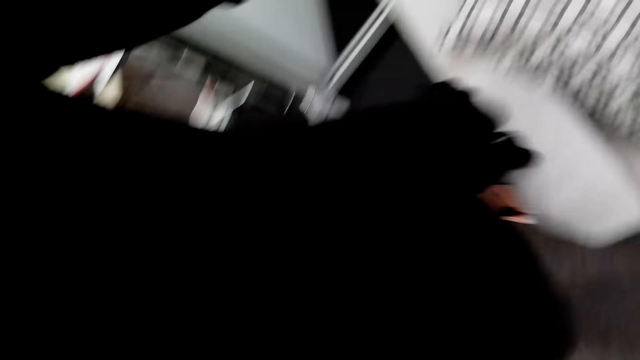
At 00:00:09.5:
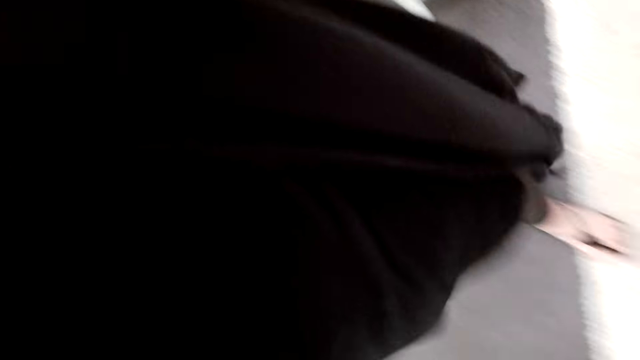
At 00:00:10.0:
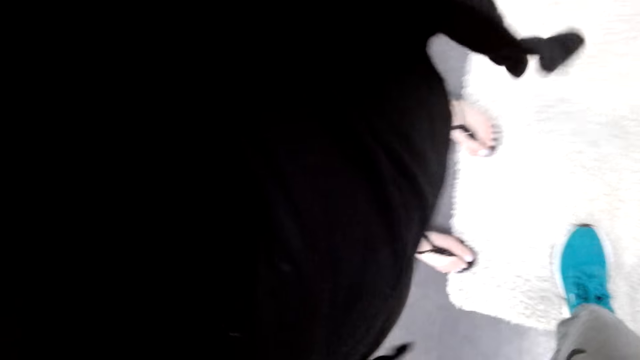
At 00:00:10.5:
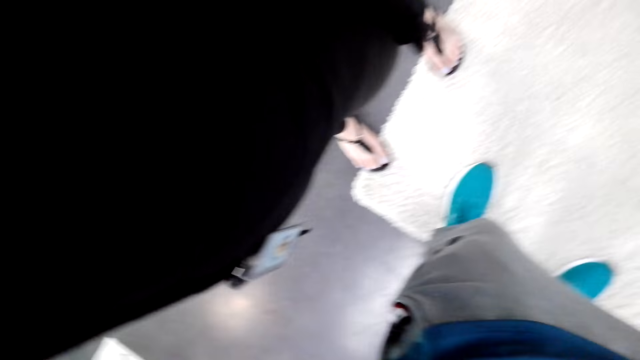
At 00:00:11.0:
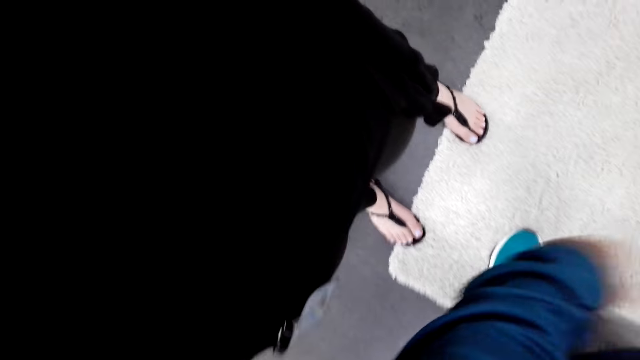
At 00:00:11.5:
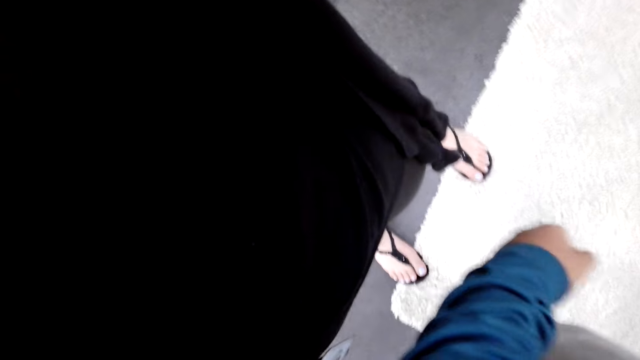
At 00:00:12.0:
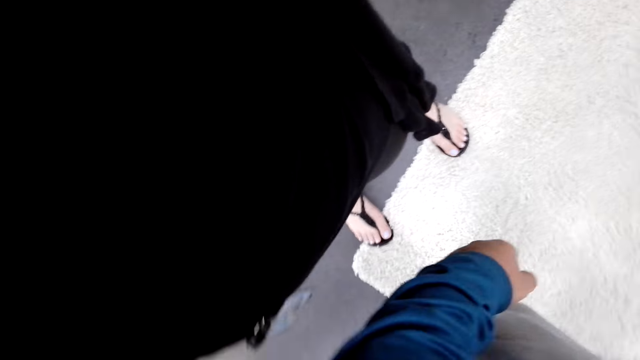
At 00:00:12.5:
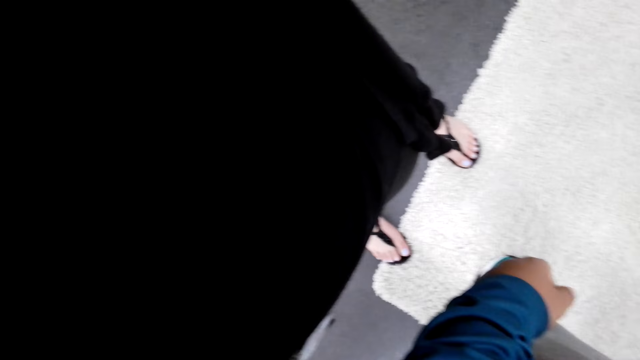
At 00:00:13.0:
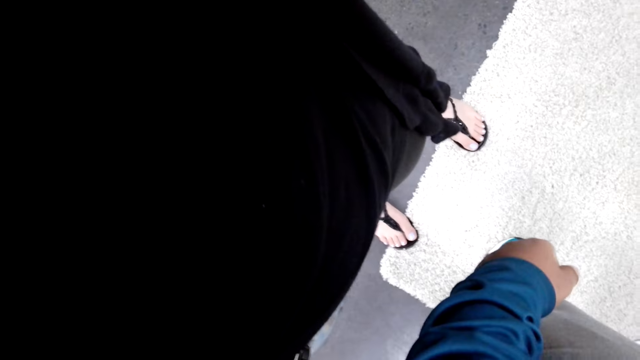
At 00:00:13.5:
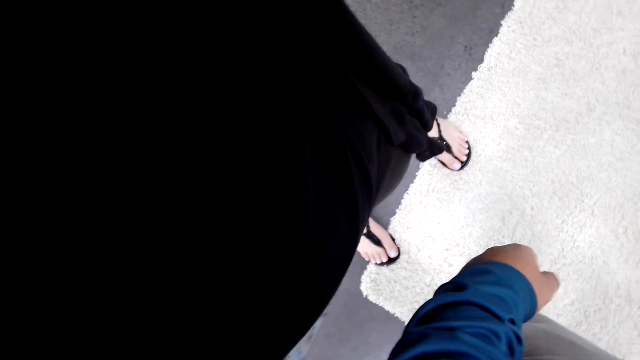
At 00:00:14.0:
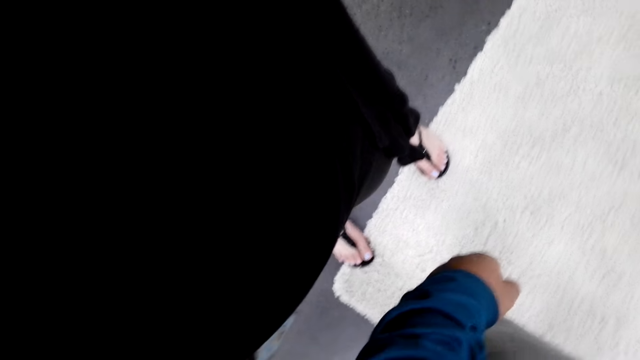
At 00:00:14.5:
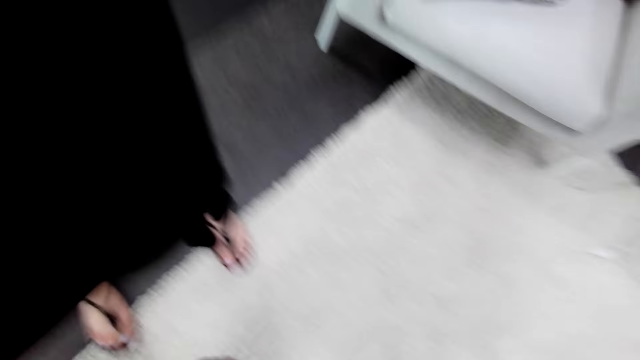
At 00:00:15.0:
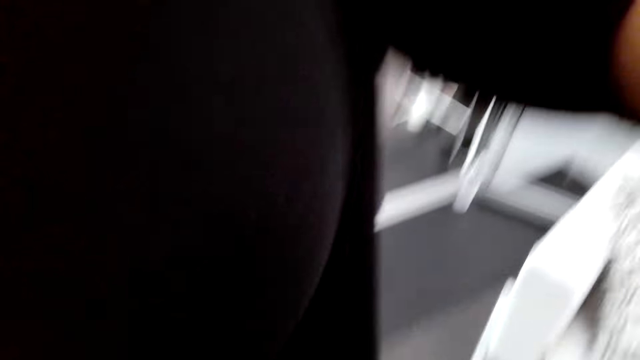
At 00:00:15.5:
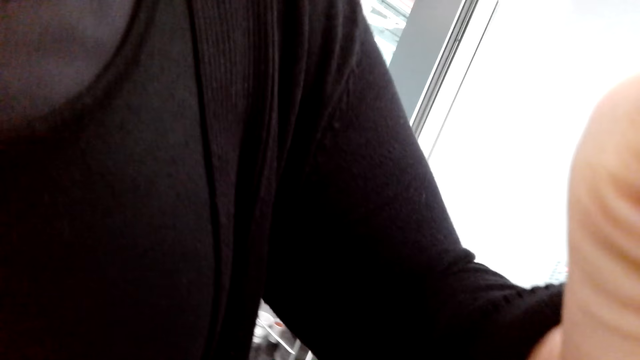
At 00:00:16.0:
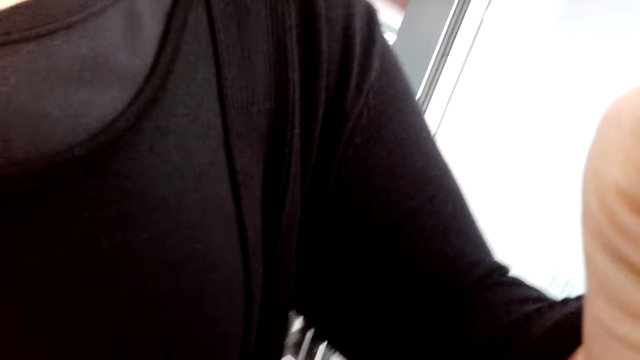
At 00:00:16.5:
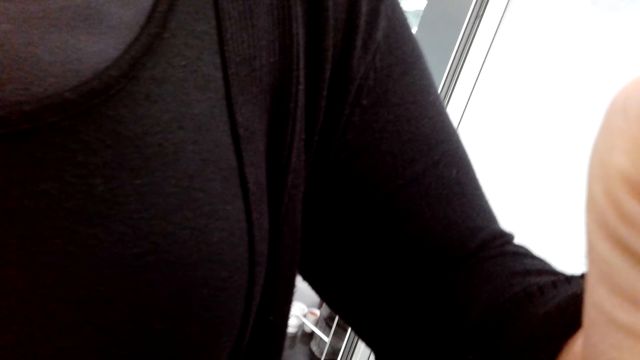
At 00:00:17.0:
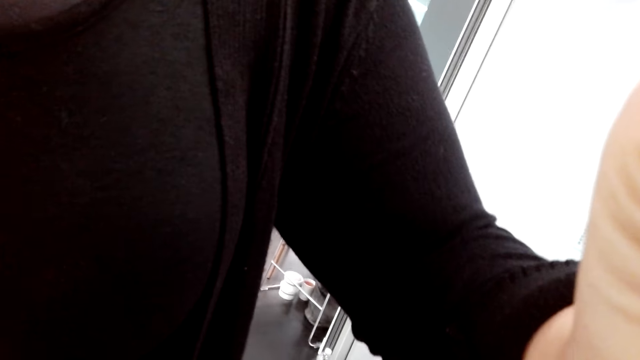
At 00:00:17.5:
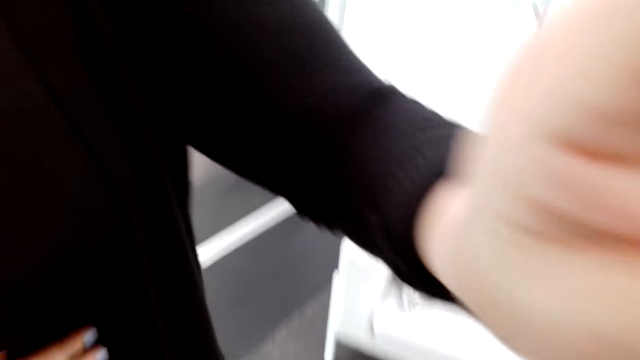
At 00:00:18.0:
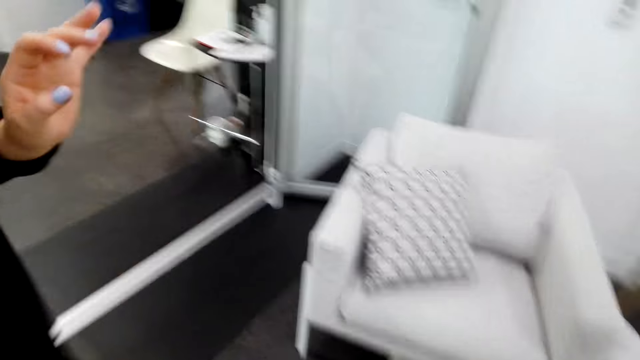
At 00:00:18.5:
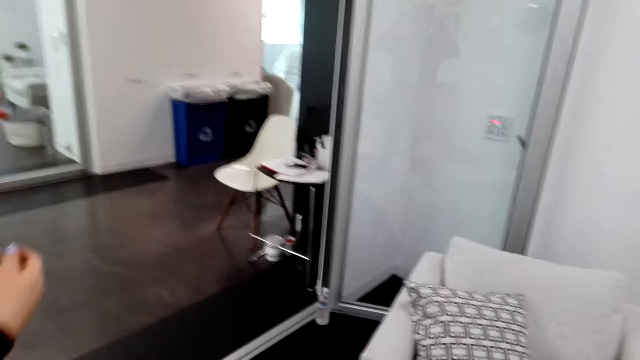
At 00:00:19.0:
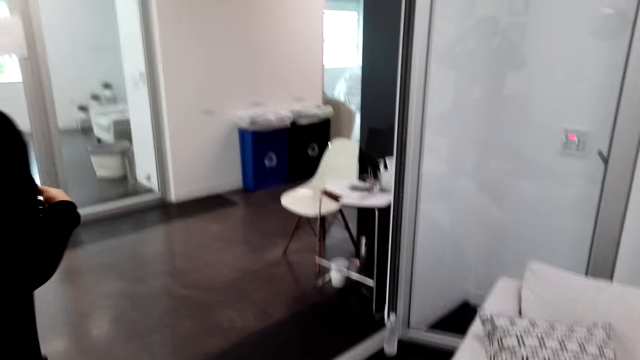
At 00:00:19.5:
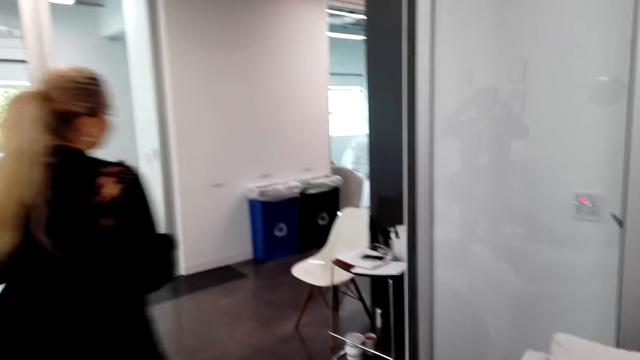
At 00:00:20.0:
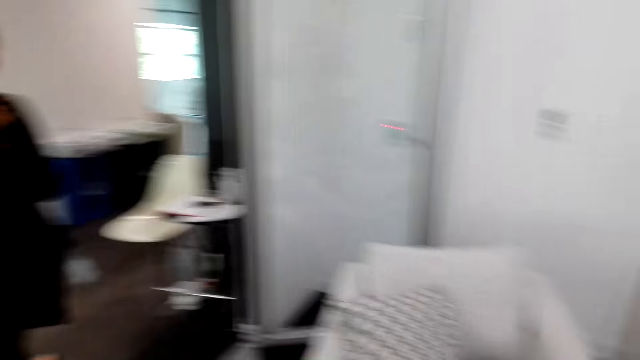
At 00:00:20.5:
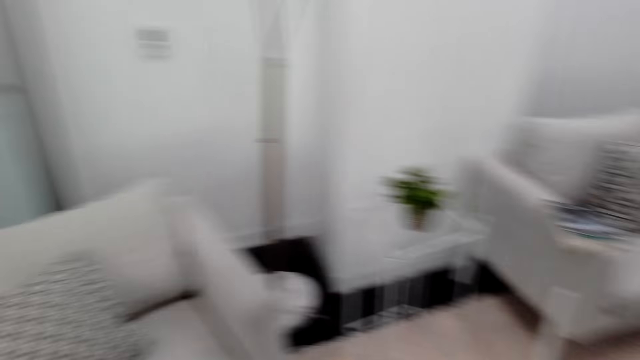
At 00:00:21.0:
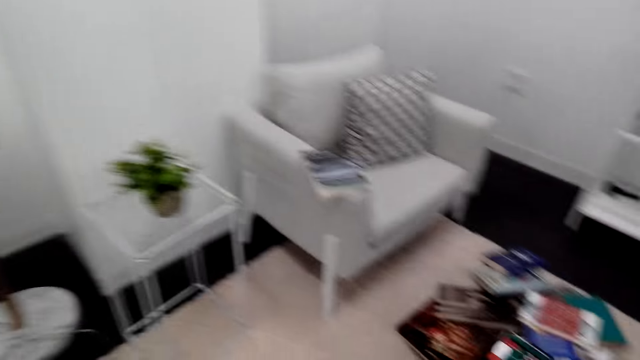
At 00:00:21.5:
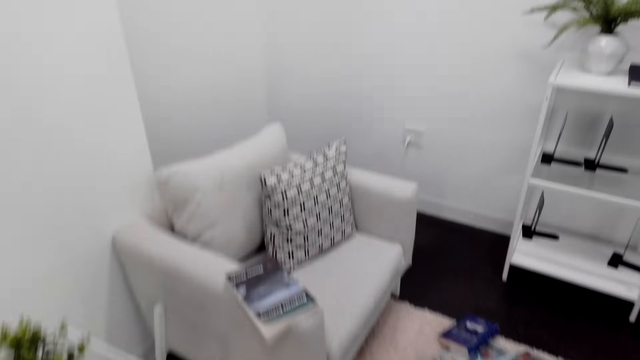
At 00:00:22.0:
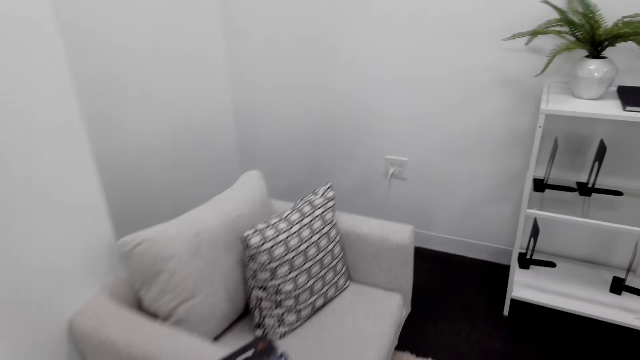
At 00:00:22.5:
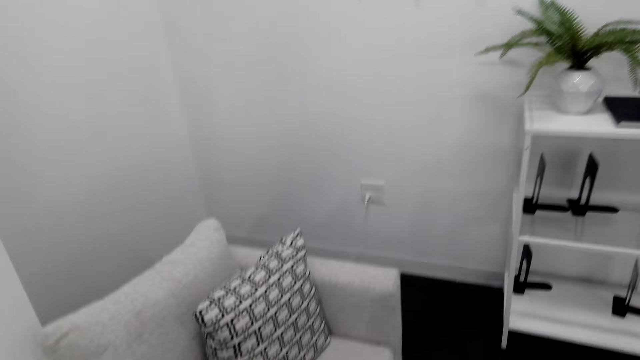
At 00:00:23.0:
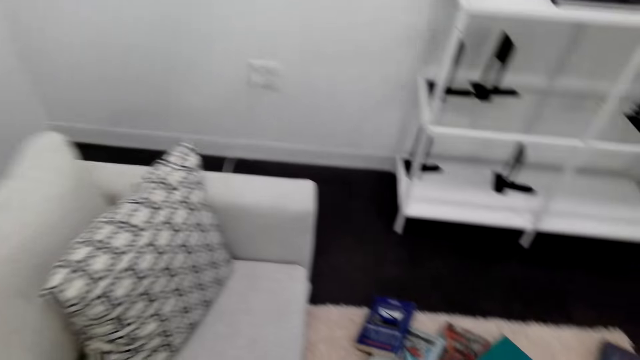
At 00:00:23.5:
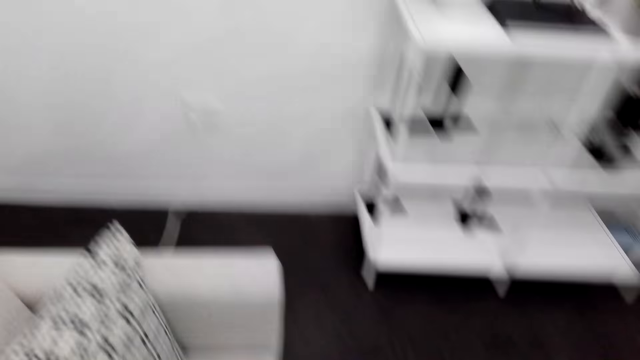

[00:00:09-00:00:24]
The camera wearer walks forward. A woman stands. The camera wearer stands. The woman adjusts the camera wearer's camera. The woman moves hands. The camera wearer gives the woman the camera. The woman walks away. The camera wearer walks towards the armchair. They look around and move a hand down.

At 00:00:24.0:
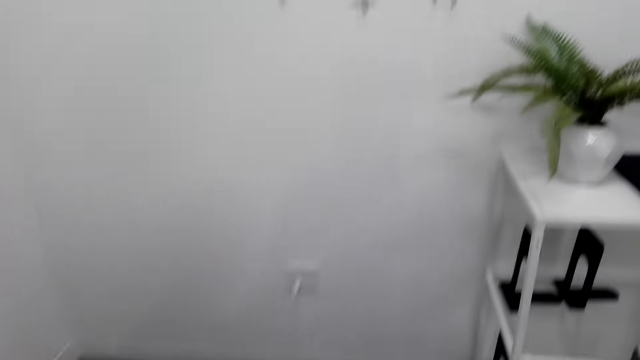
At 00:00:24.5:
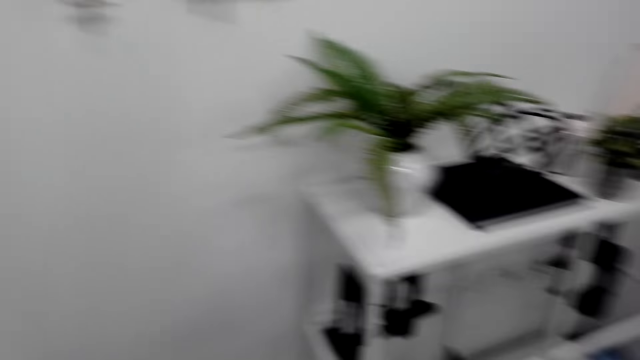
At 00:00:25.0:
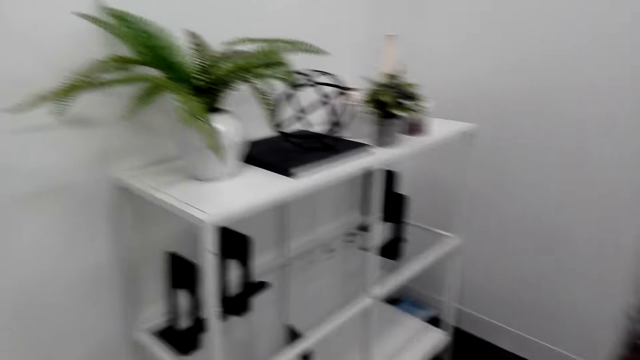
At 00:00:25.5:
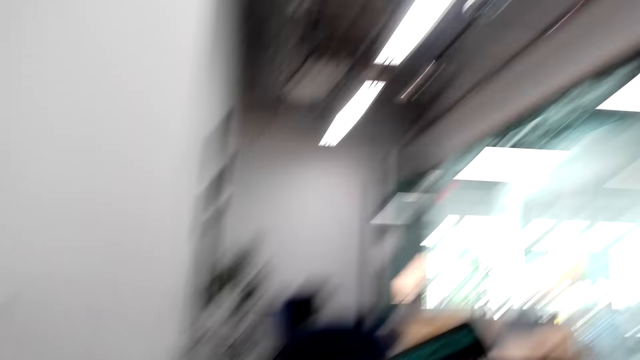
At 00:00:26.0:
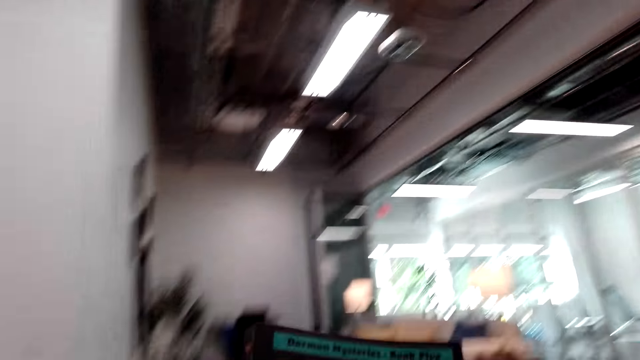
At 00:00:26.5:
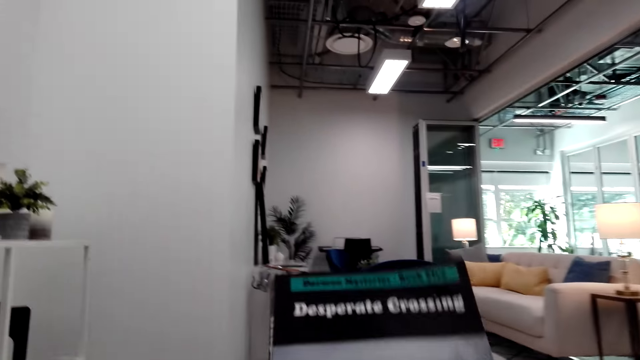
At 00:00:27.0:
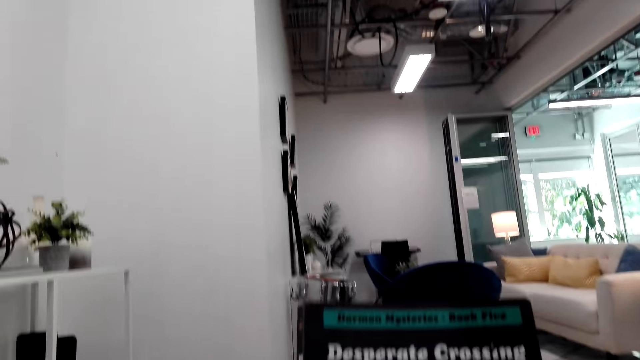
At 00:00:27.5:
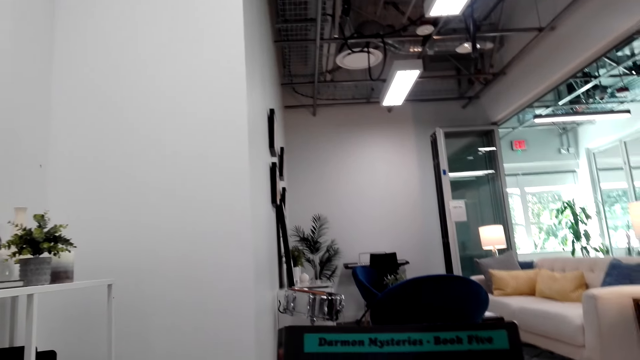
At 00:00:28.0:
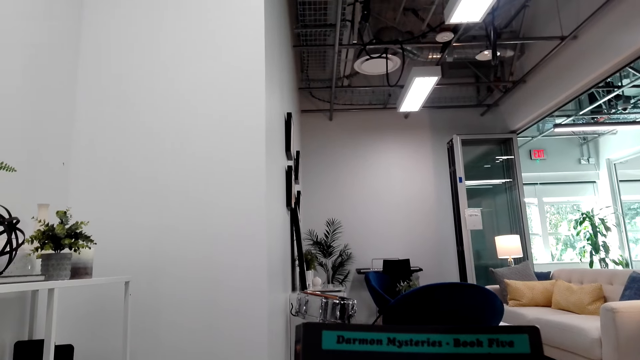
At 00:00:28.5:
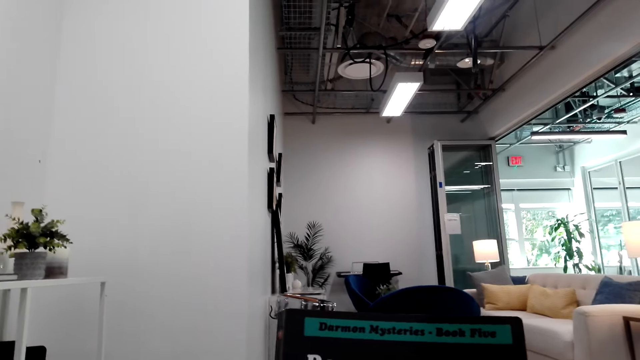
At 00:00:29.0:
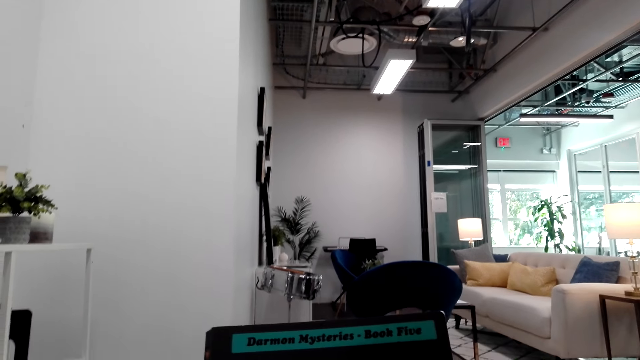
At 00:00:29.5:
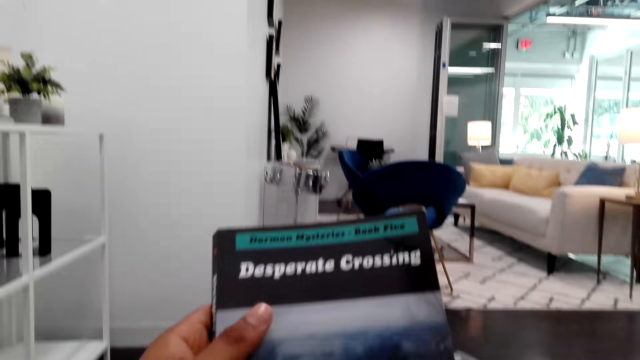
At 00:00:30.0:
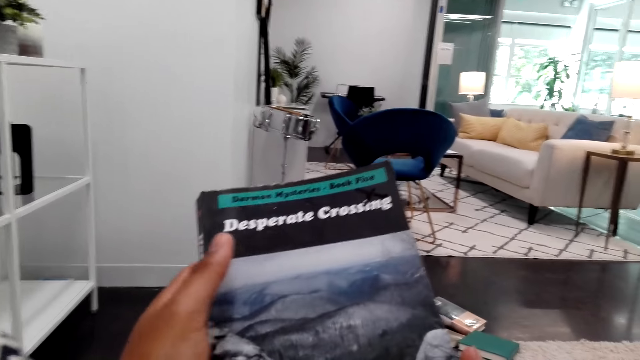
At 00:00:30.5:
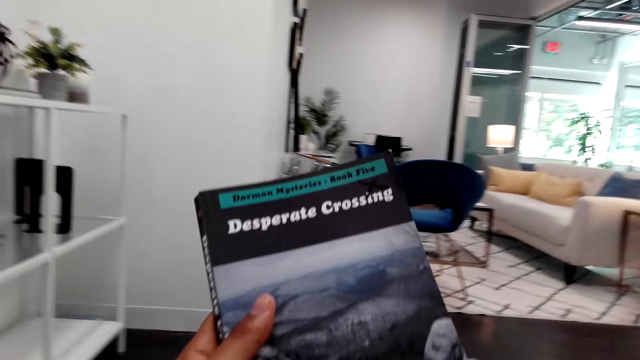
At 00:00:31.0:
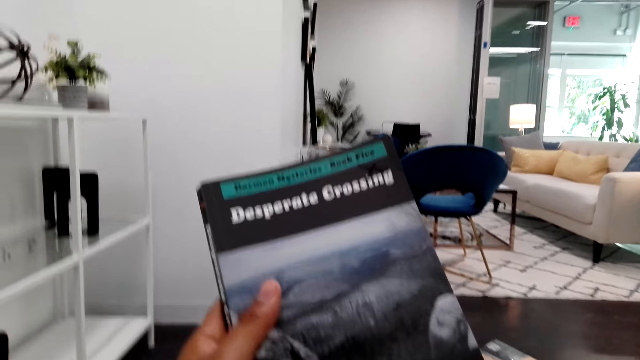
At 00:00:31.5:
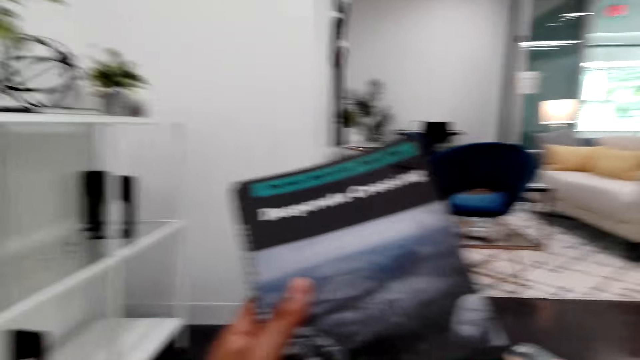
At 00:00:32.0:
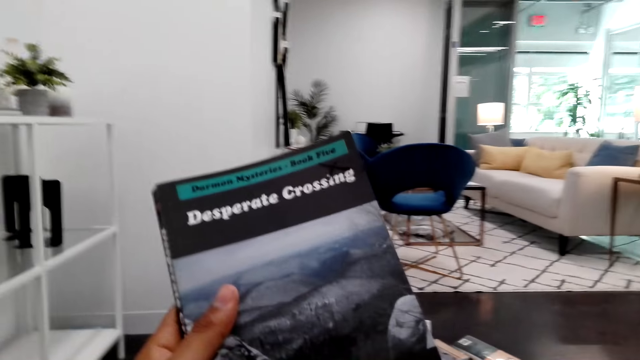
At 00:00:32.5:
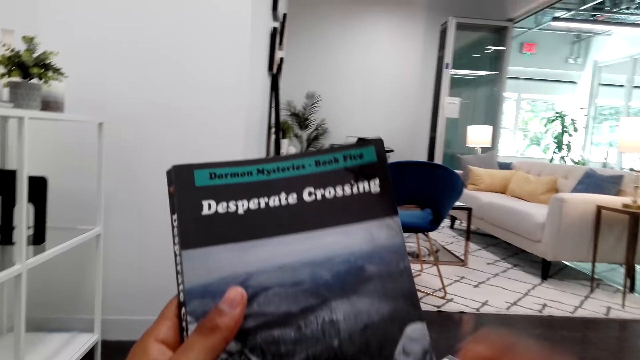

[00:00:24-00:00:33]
The camera wearer holds a book up and sits on the armchair. They converse with the woman. They stare at the book. They hold the book. They lift the right hand up.
